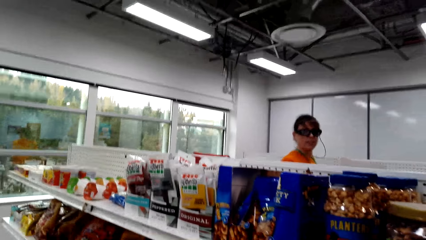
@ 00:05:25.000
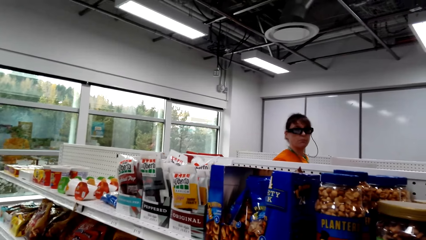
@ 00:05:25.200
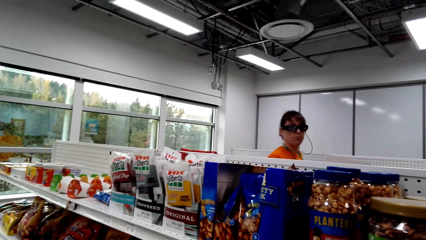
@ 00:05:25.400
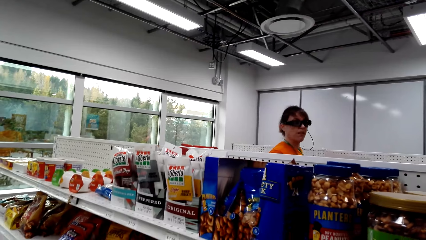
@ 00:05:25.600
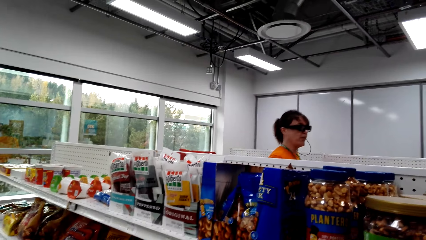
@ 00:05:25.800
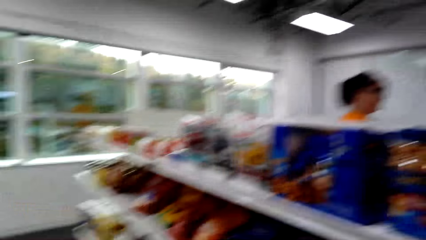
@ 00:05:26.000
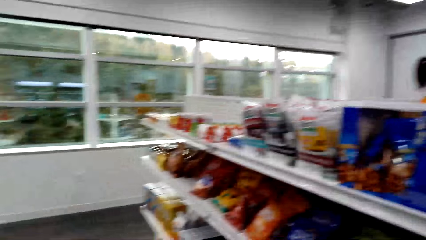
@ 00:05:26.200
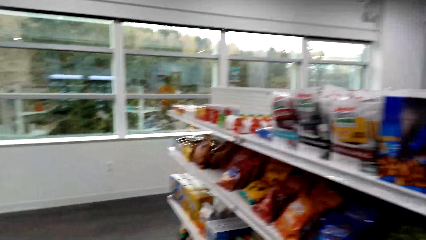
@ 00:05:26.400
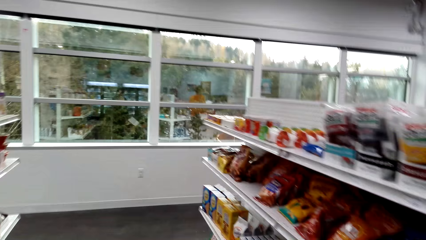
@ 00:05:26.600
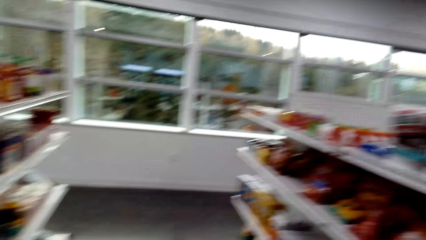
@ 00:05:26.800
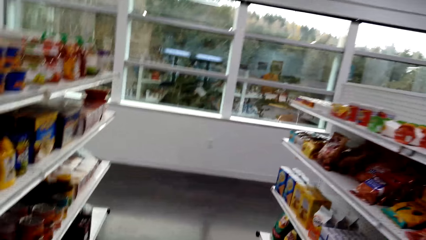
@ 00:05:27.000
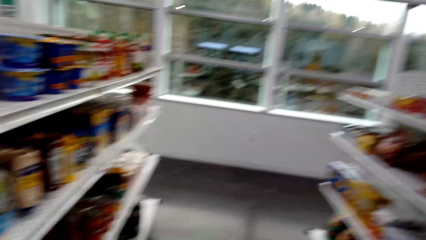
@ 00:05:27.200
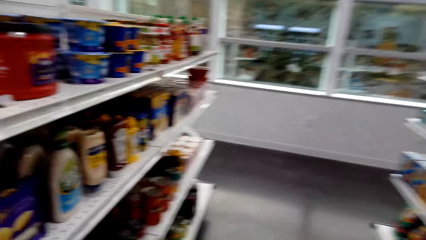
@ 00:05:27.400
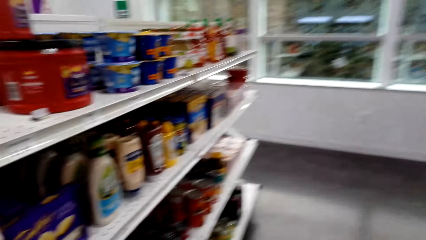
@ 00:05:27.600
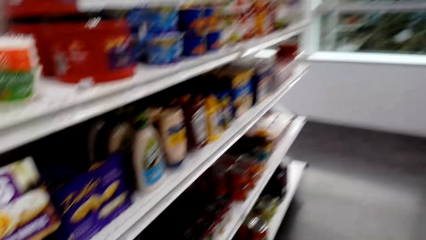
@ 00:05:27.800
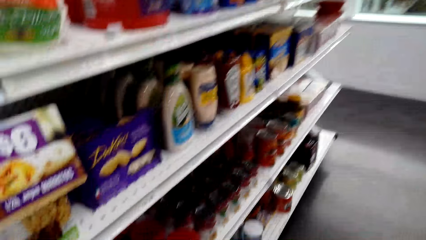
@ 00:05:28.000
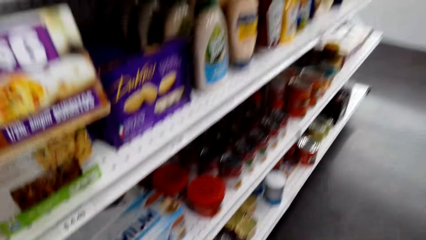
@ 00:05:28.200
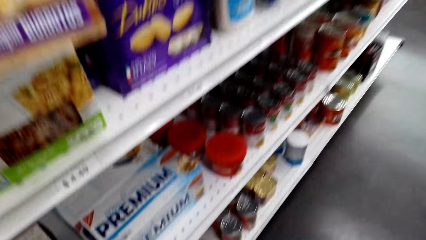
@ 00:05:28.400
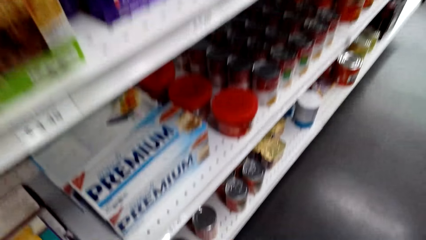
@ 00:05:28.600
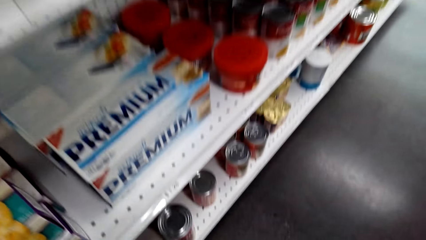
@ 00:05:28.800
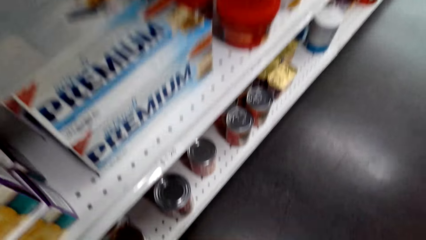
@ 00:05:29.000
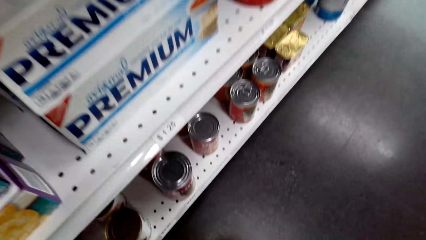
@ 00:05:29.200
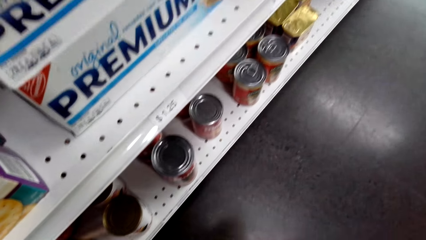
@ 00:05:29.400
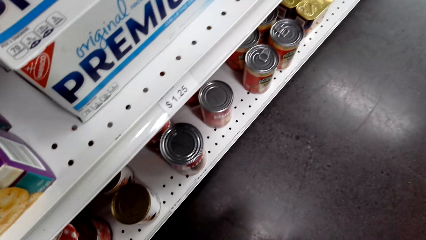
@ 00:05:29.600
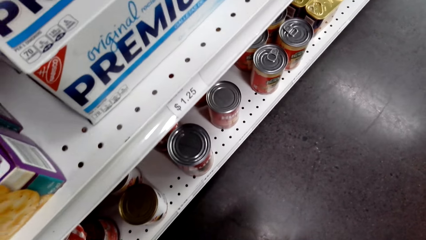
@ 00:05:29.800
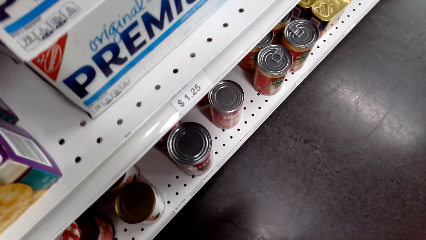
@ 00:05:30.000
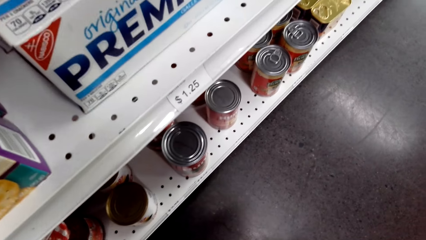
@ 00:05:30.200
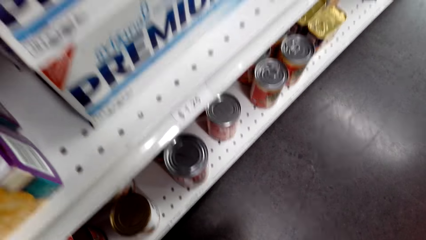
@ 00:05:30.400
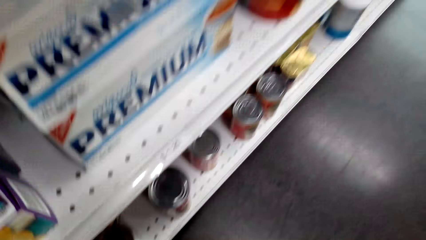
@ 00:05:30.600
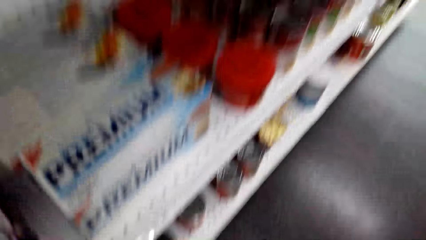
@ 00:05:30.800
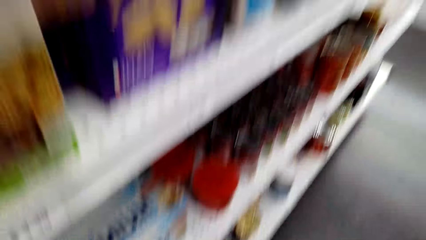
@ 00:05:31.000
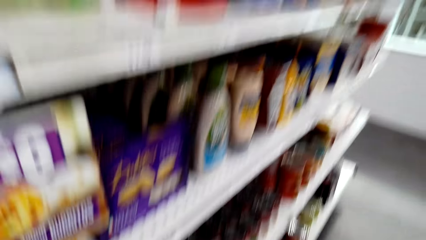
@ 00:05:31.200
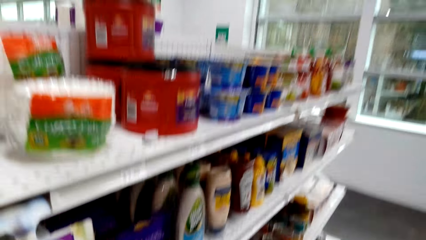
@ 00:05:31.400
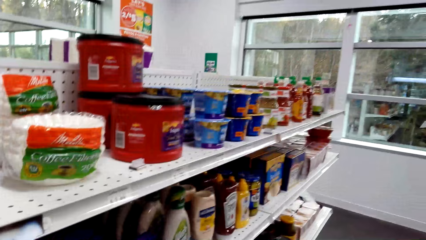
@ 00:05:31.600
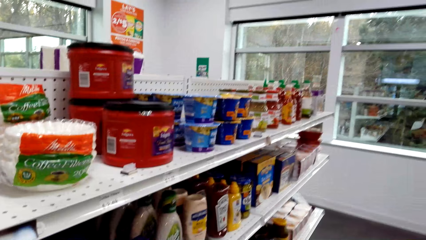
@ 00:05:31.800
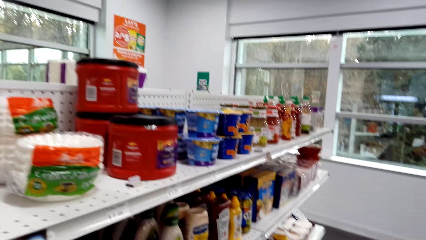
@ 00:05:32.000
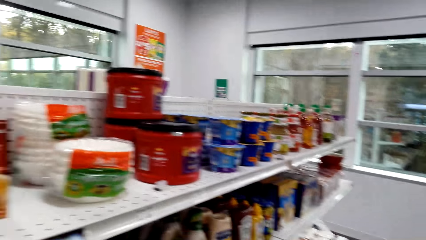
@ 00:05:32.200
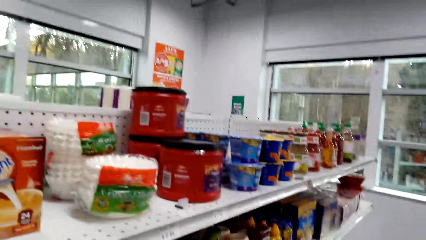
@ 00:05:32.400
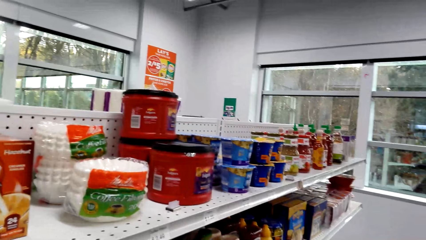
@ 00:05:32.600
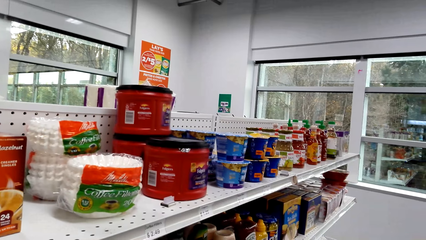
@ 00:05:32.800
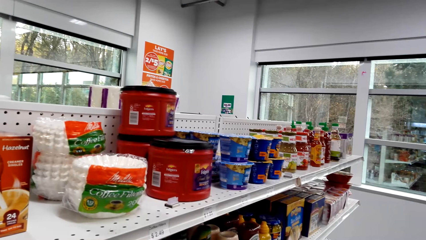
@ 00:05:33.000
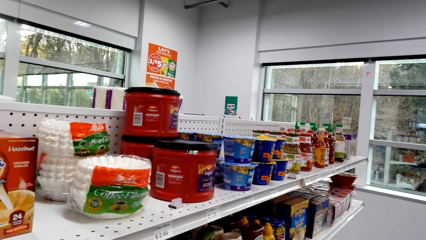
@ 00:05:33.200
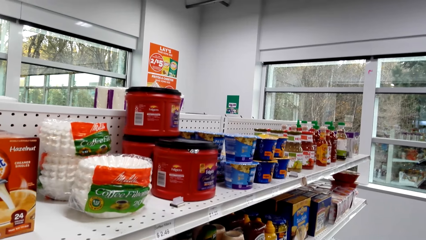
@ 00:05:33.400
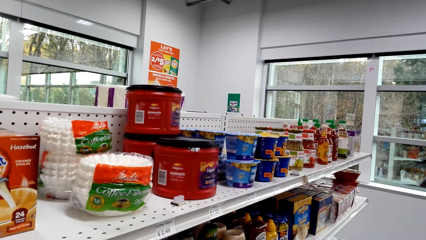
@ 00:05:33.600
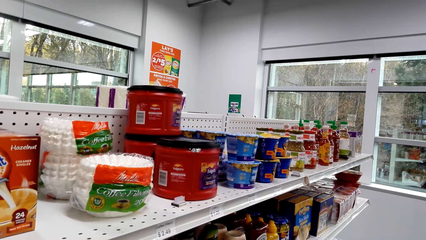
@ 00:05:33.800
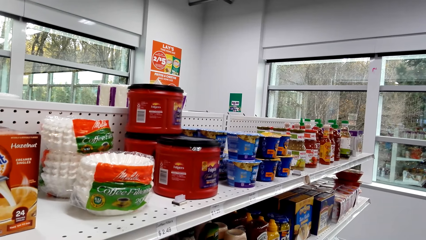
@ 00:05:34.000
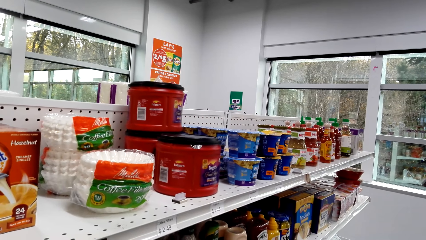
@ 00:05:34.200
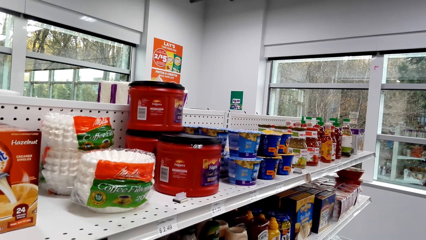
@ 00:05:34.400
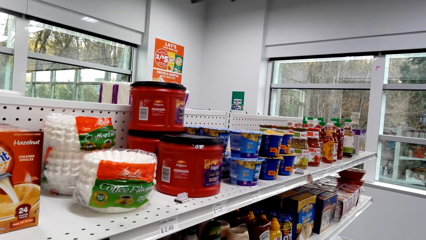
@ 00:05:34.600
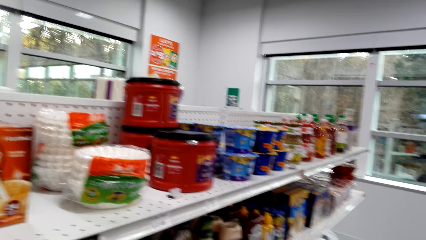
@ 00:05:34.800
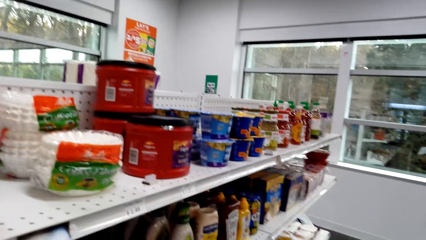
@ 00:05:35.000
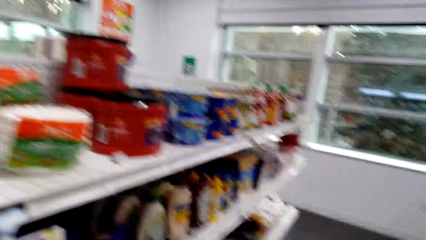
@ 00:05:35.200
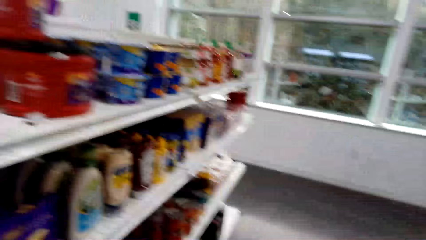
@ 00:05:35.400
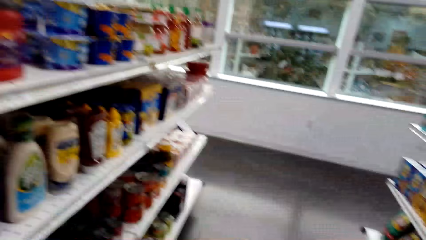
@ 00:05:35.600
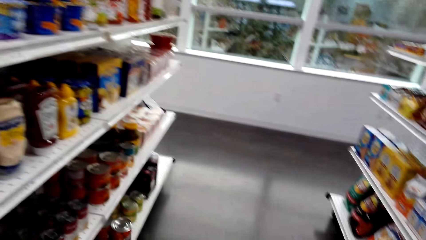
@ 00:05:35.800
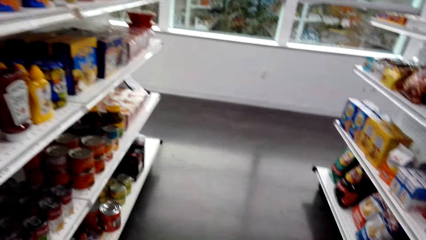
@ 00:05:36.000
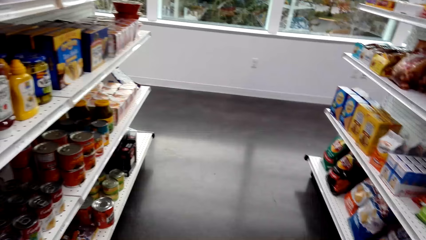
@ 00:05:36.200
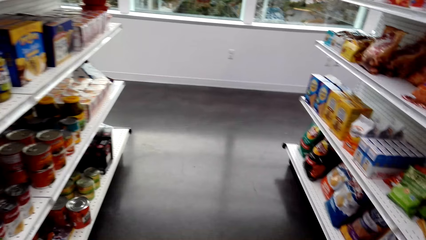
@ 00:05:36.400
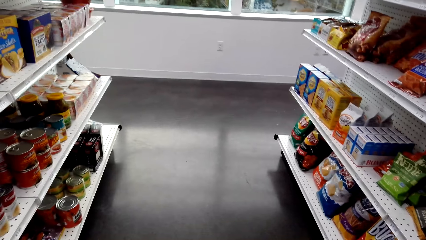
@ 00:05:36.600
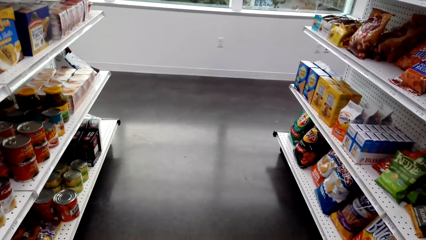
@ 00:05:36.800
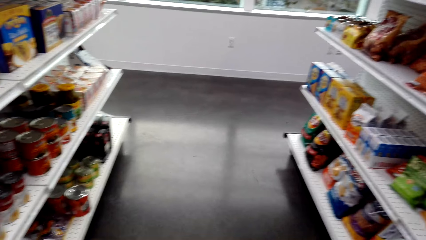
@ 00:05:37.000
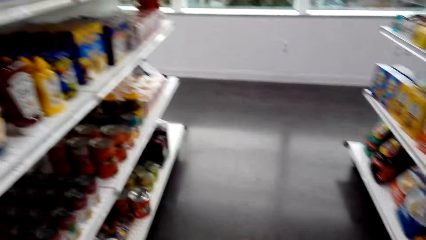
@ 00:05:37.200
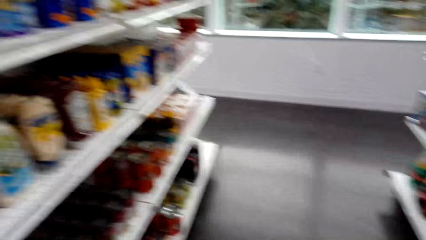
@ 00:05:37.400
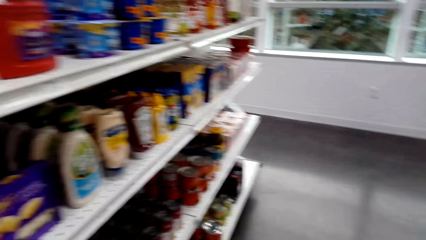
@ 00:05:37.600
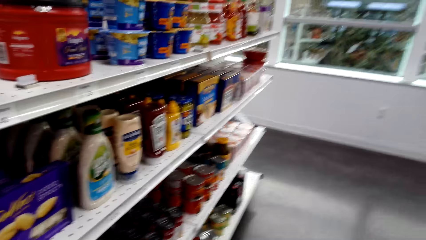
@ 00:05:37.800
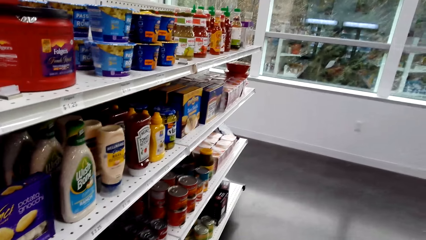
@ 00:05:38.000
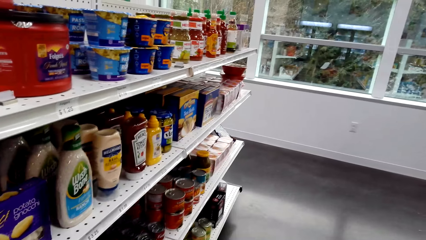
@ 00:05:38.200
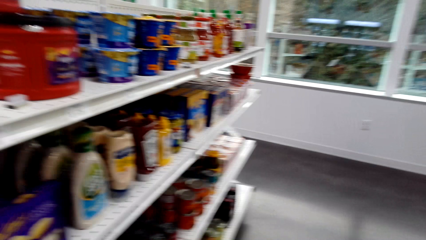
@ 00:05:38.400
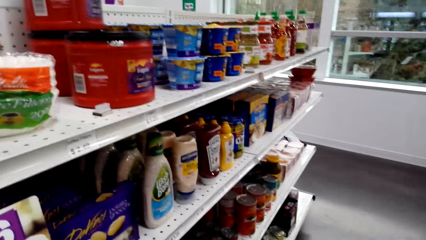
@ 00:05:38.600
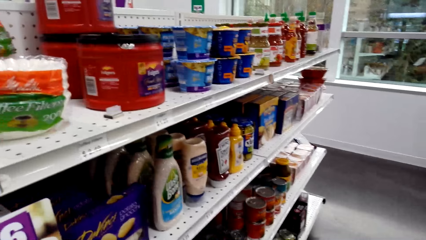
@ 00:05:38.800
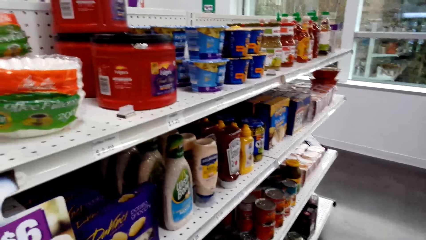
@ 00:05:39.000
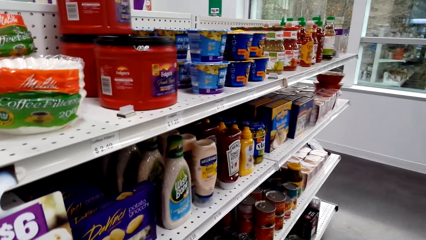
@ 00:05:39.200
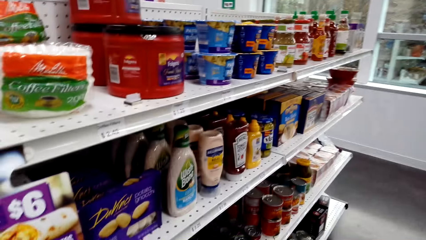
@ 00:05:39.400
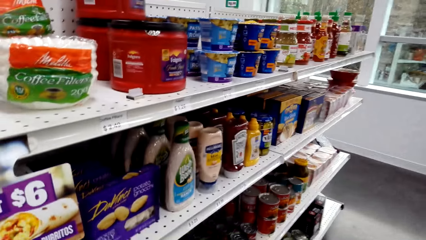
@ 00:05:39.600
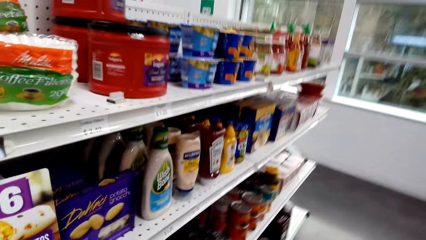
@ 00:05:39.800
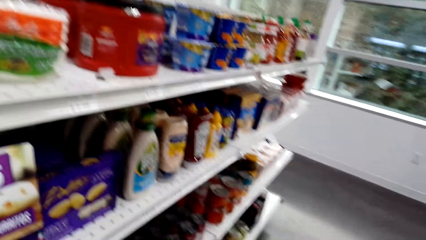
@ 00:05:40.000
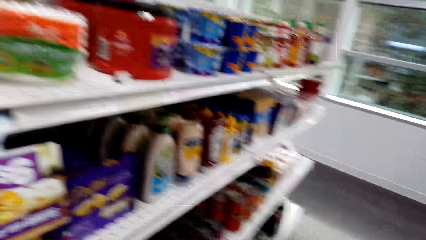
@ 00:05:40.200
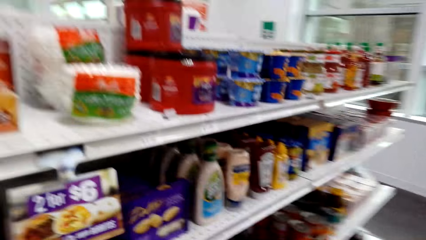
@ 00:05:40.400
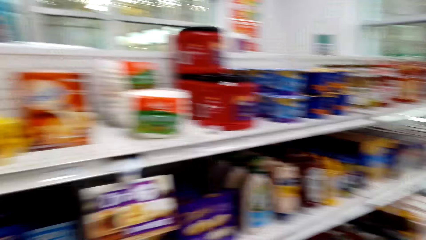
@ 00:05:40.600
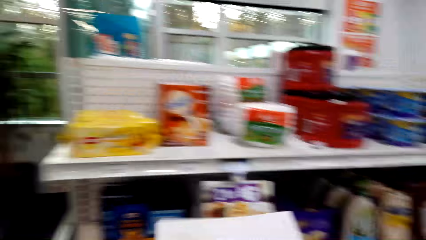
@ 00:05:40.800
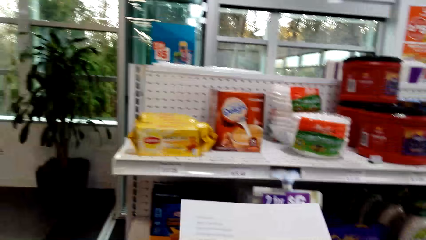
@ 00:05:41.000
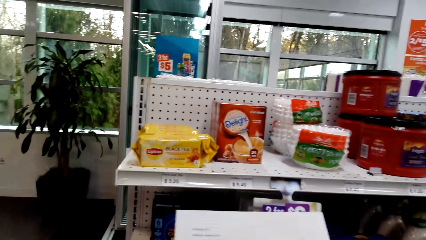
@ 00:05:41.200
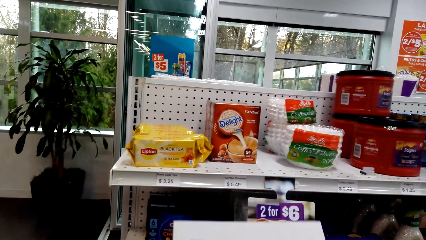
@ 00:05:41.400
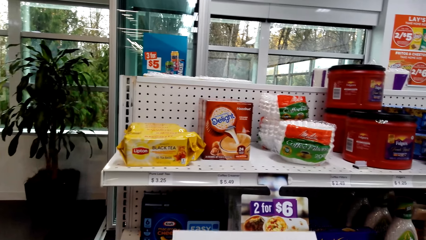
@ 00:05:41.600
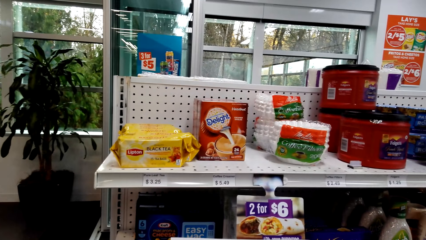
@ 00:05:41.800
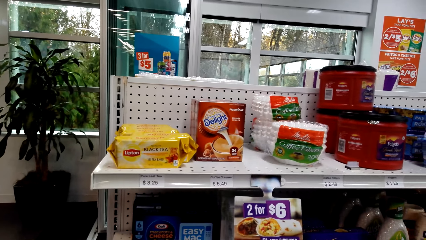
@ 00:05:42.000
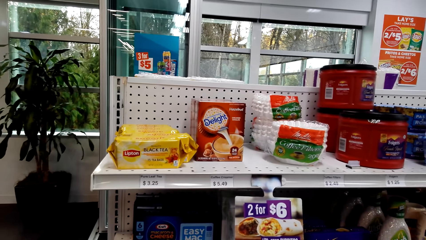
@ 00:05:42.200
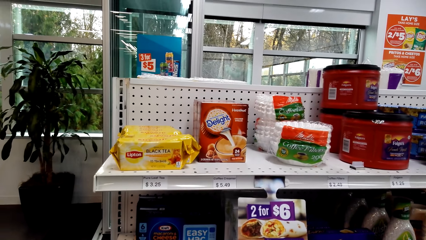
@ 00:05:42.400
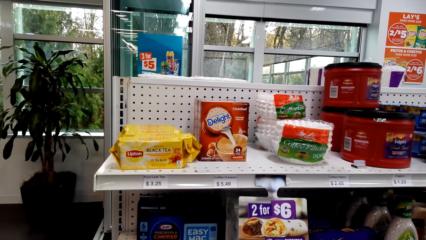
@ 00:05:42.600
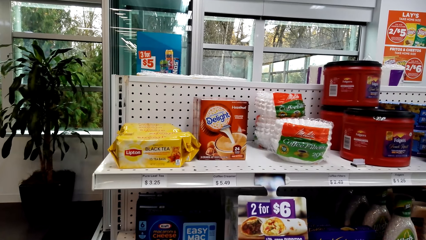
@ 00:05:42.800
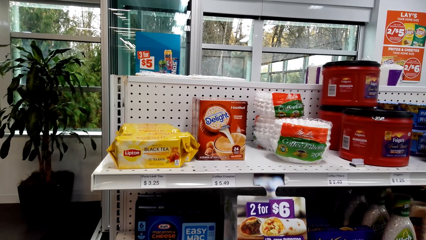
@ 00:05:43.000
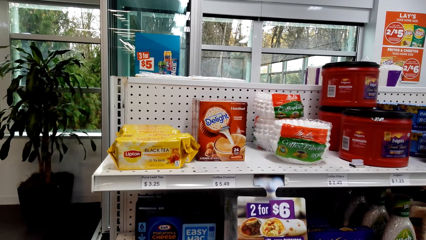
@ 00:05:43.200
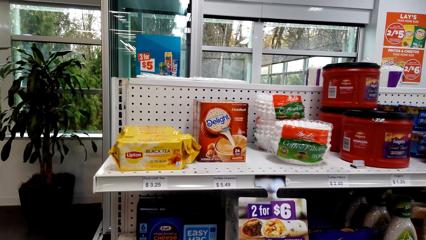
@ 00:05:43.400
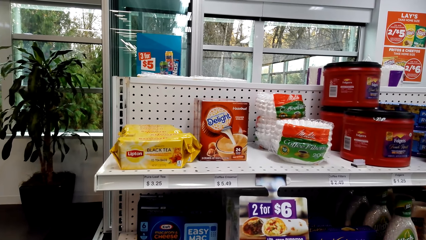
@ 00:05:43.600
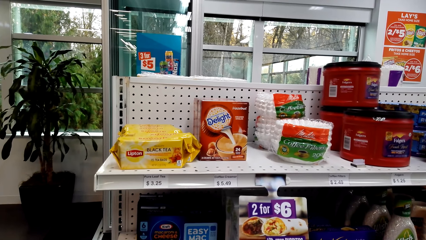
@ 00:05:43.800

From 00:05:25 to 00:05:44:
The camera wearer stands on the floor. They return something to the shelf.
